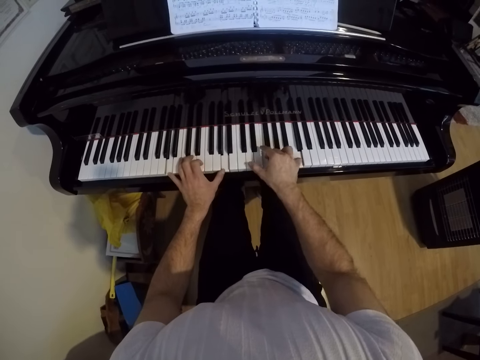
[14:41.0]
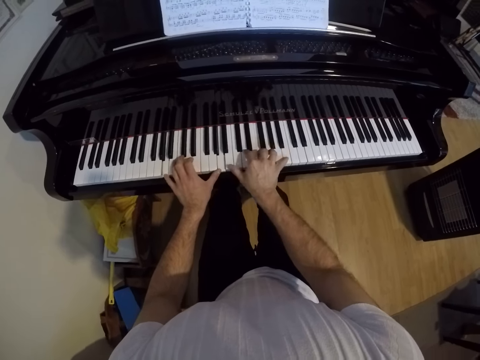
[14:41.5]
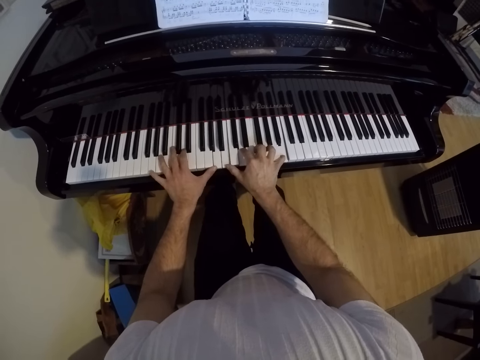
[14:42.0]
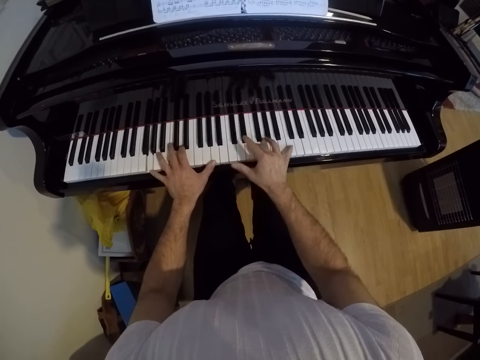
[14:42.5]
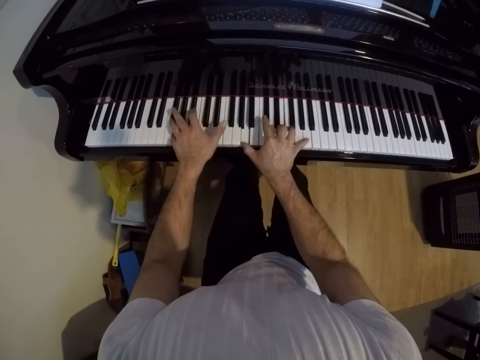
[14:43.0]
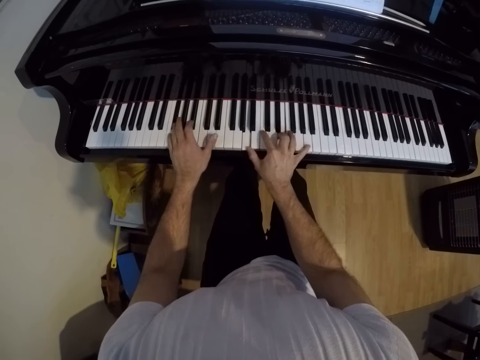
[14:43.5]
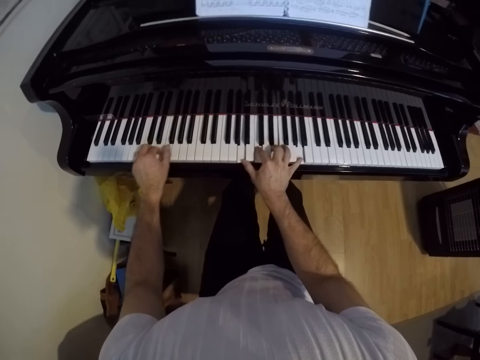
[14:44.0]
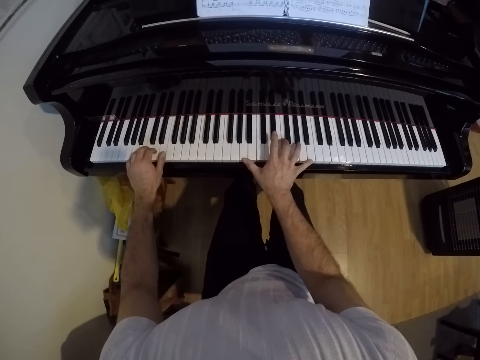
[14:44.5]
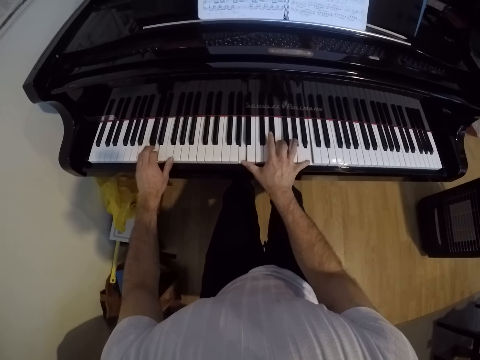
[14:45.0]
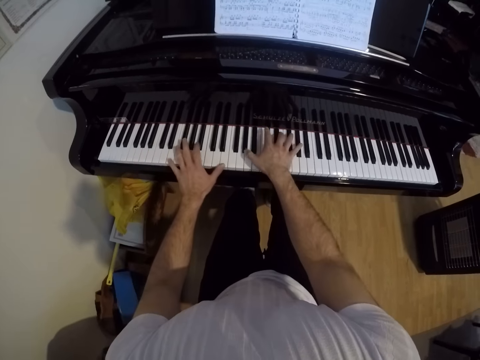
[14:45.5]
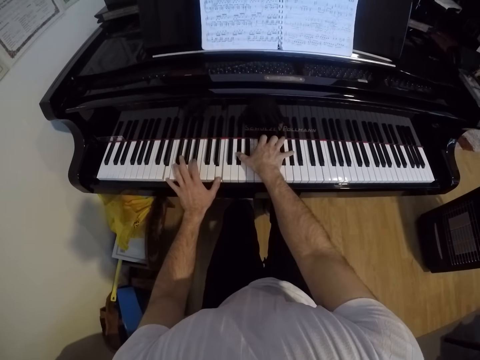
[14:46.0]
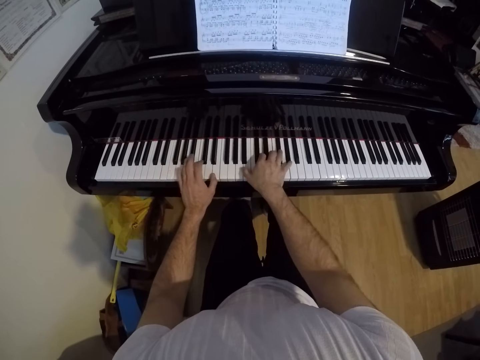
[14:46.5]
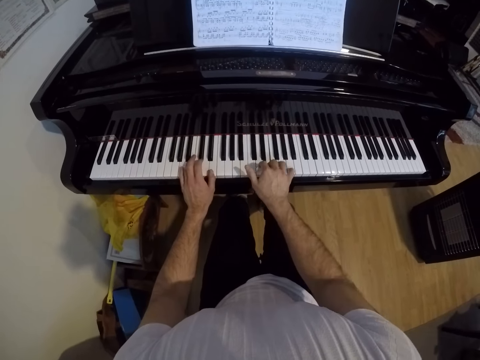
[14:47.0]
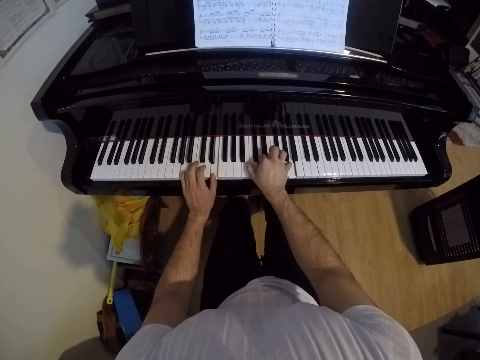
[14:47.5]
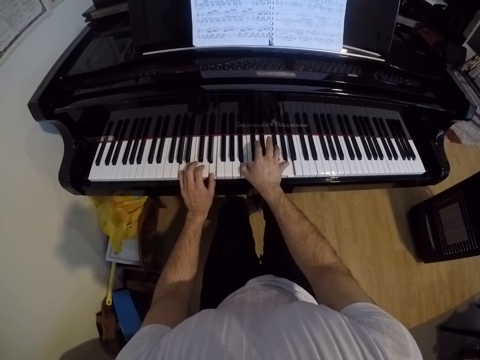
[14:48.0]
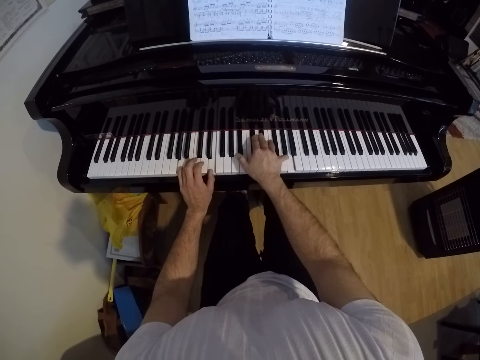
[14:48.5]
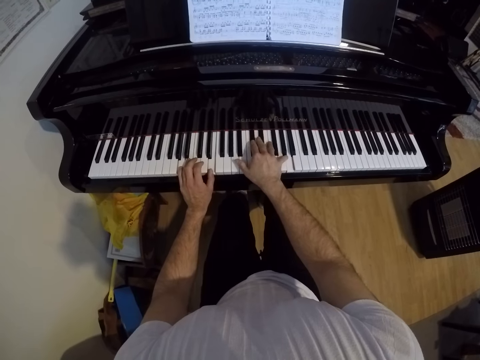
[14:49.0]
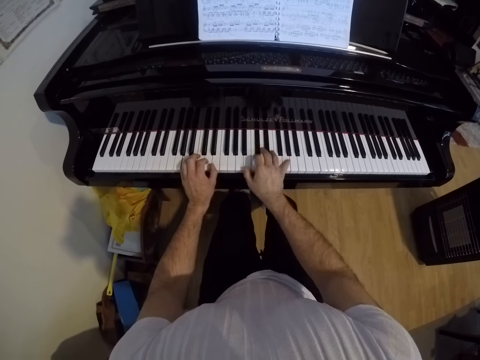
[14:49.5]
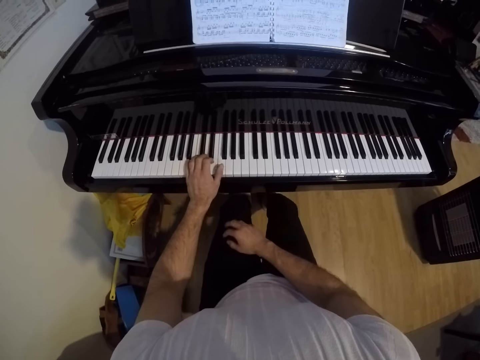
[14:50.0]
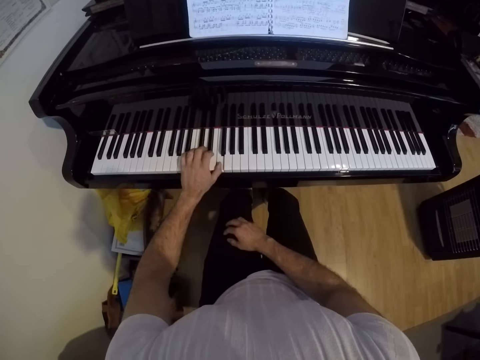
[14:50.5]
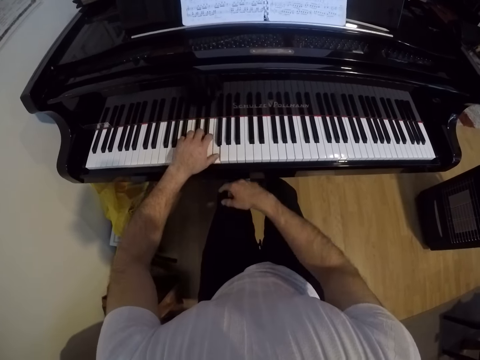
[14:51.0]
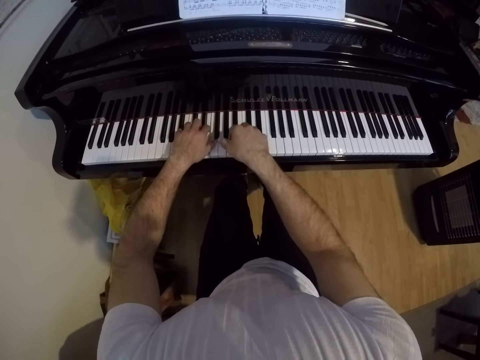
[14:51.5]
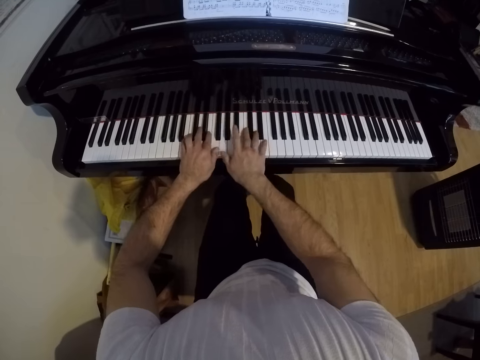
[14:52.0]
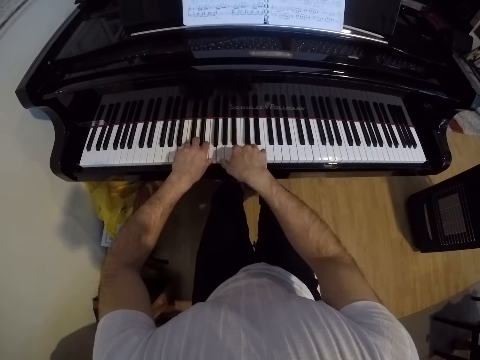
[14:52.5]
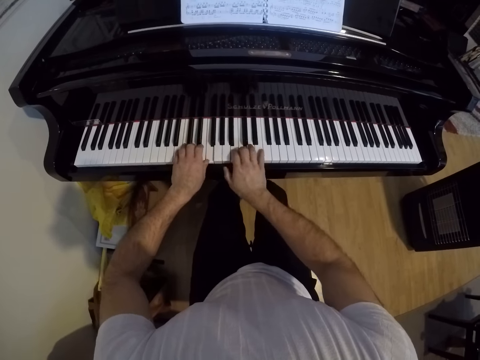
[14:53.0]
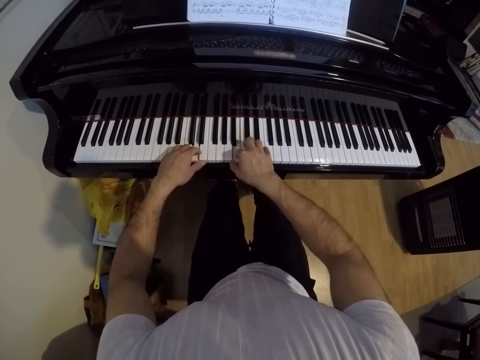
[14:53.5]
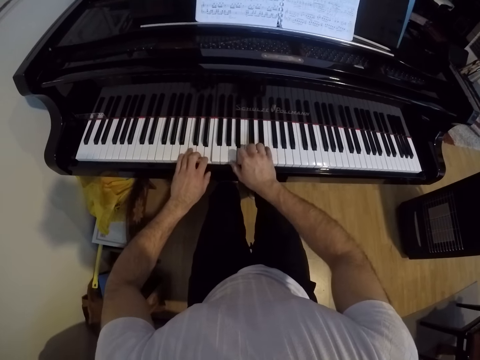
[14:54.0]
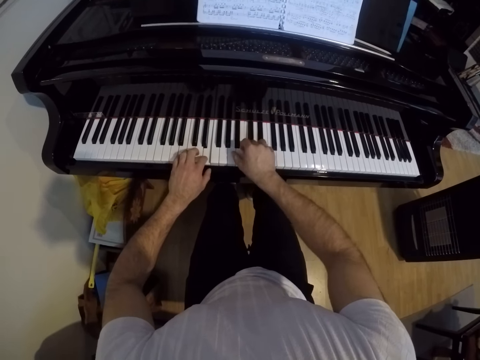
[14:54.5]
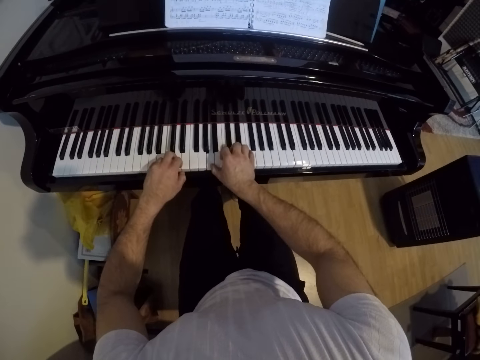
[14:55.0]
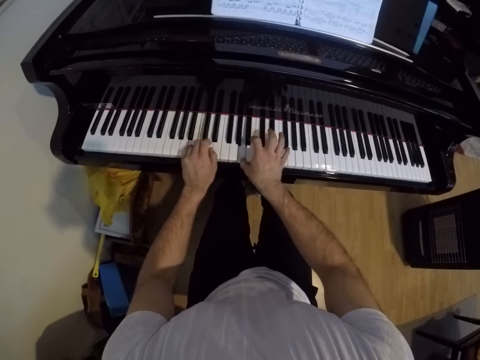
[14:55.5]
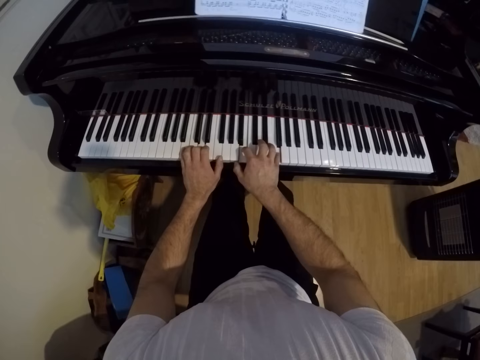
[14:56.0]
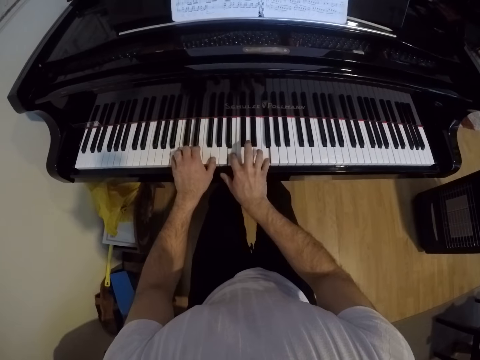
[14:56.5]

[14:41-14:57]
The camera wearer plays the piano with his left hand. He puts his hand on his lap. He plays the piano with both hands.

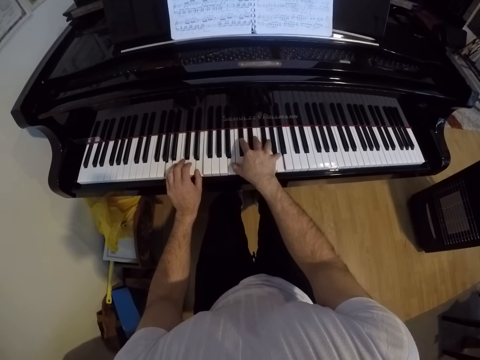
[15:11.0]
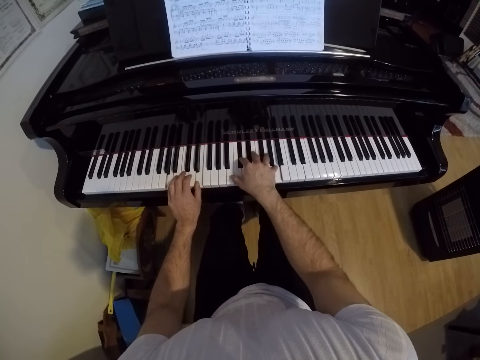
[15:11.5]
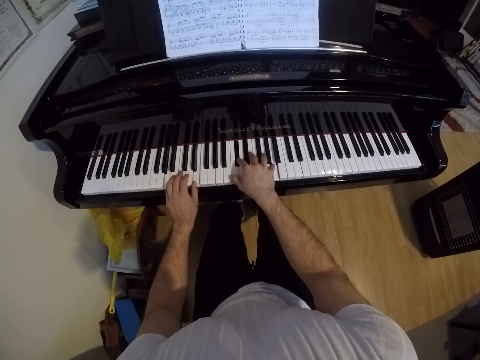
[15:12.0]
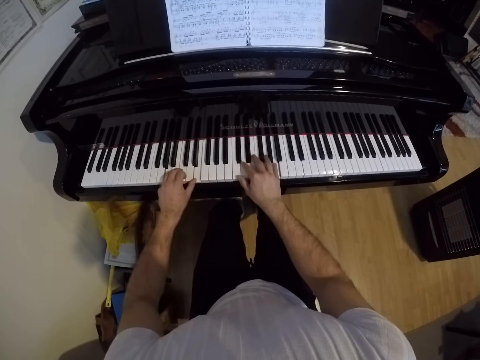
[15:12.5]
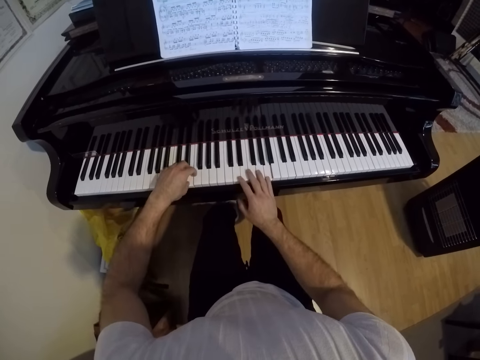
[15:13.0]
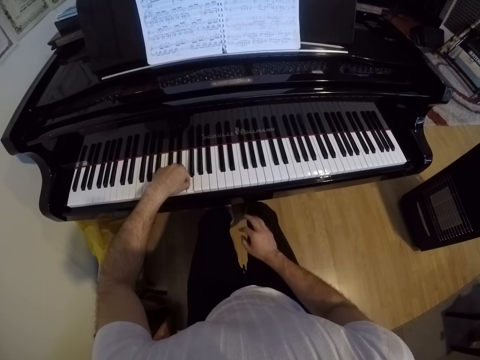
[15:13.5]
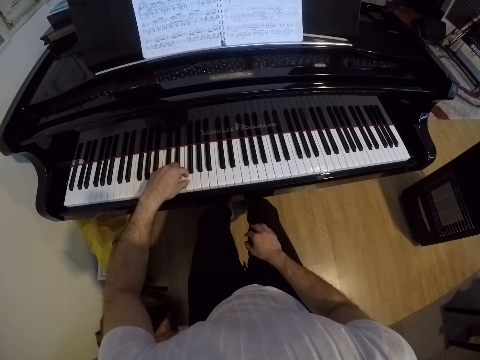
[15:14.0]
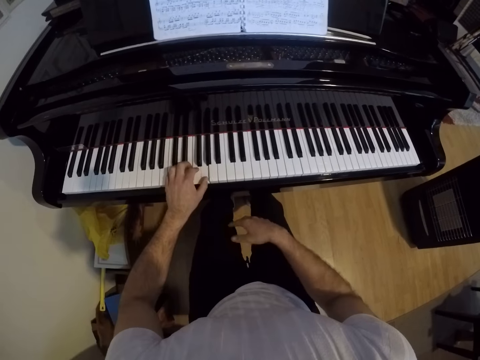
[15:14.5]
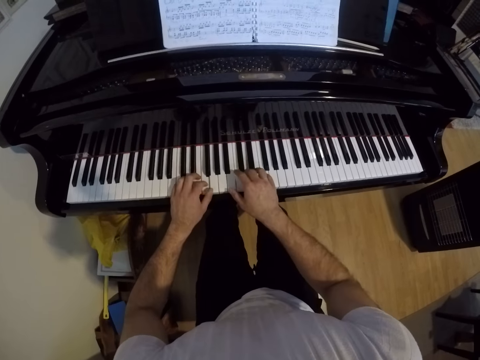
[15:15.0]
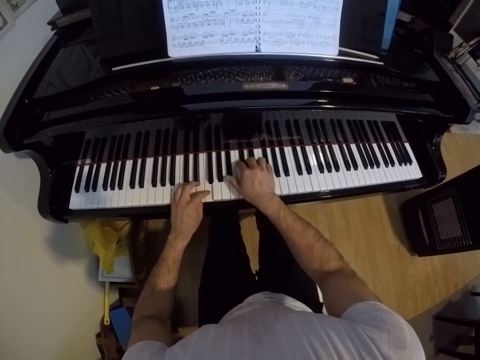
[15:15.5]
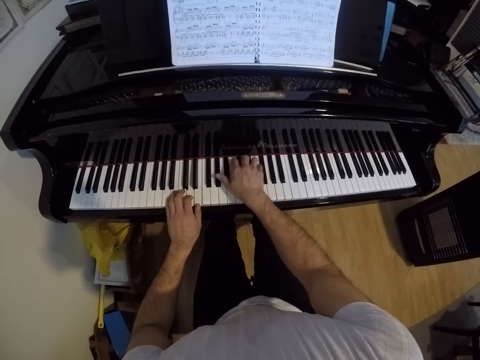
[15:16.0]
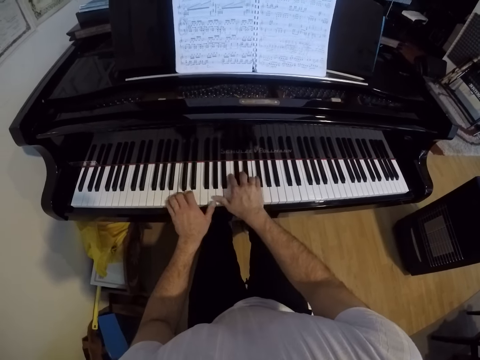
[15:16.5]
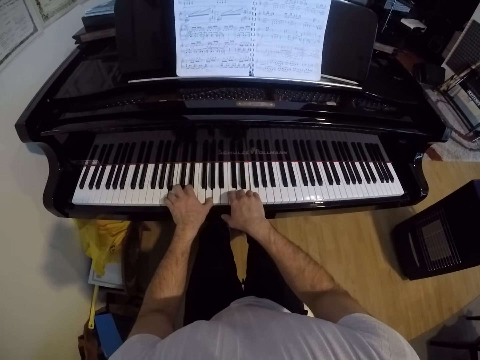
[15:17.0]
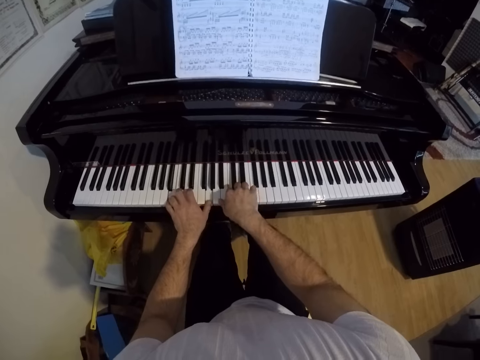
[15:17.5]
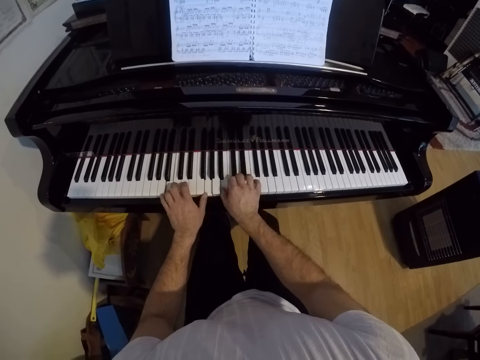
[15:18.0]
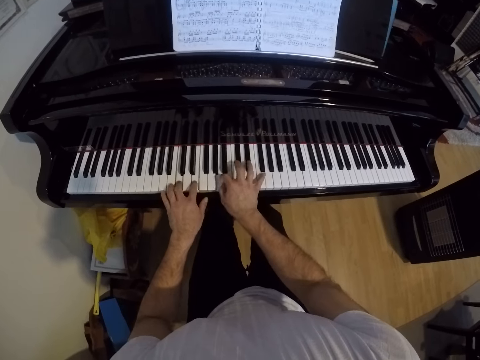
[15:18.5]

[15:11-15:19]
The camera wearer plays the piano with his left hand. He puts his hand on his lap. He plays the piano with both hands.

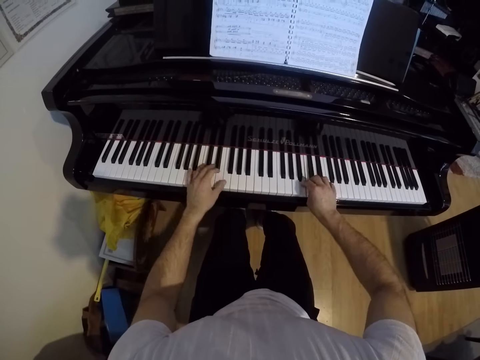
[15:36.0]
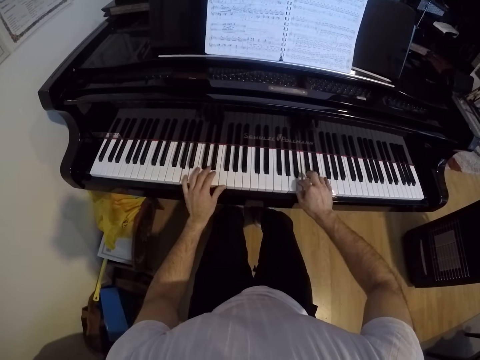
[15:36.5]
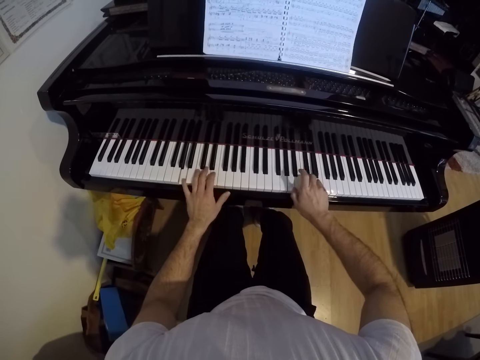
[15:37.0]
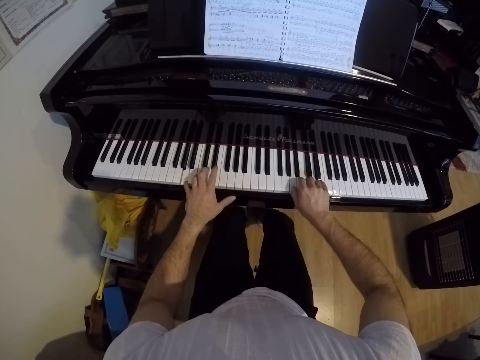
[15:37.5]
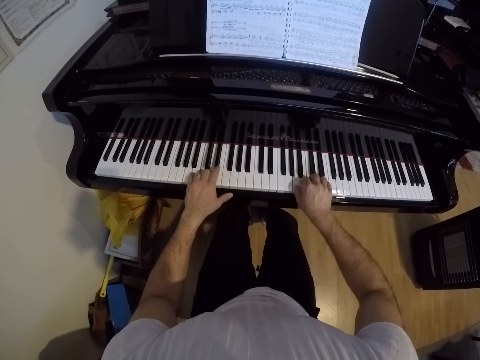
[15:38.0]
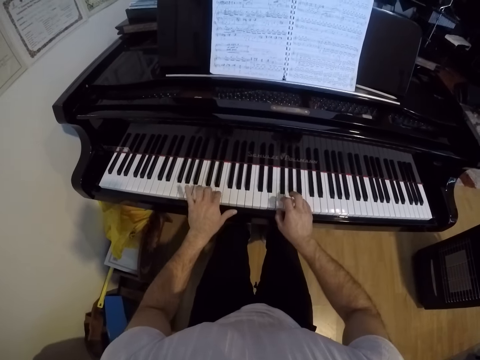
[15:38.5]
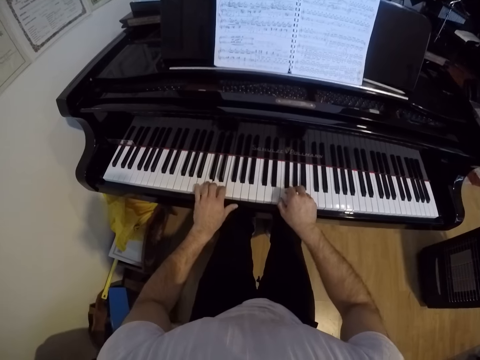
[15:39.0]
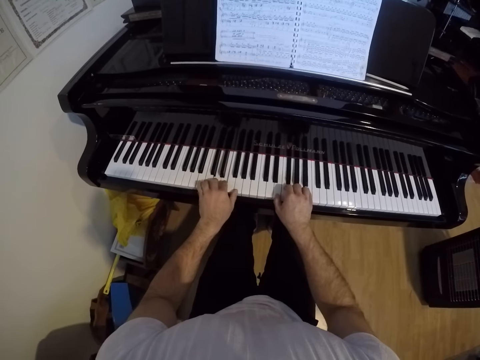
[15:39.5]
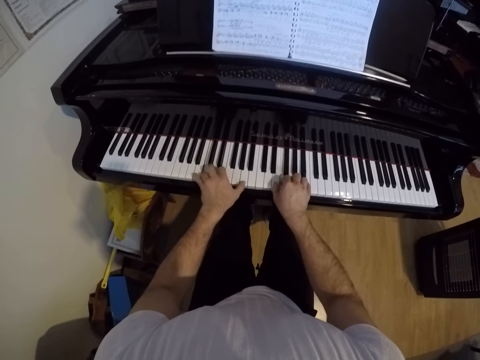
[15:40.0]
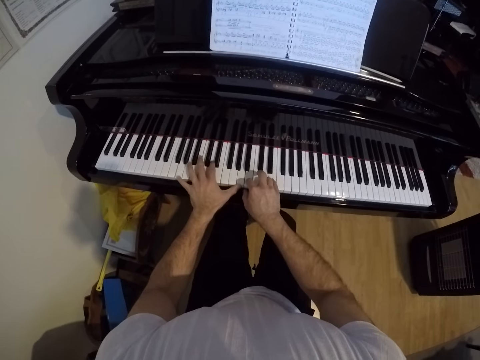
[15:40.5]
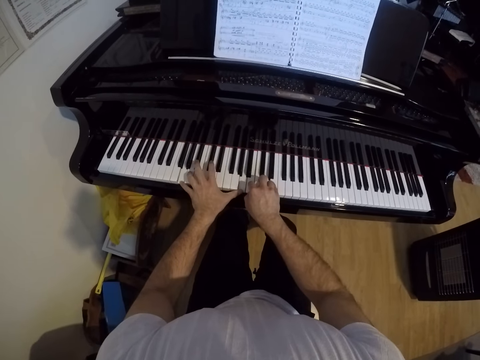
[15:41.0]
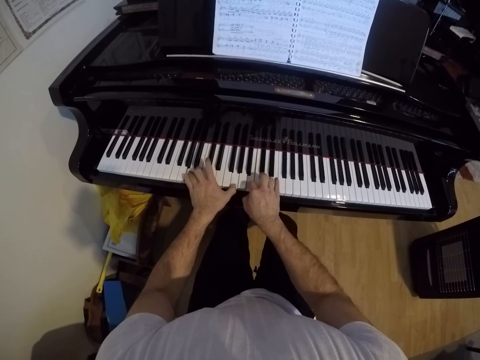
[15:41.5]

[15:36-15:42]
The camera wearer plays the piano with both hands.
